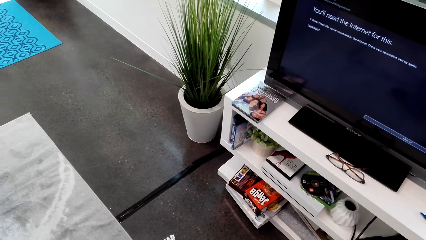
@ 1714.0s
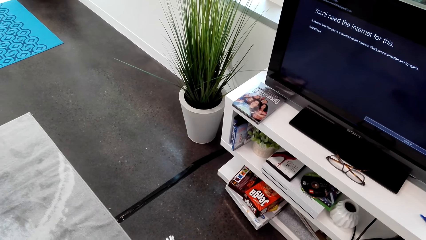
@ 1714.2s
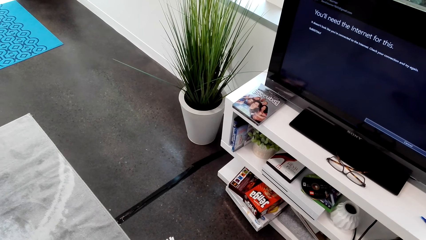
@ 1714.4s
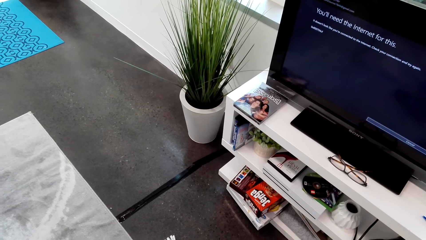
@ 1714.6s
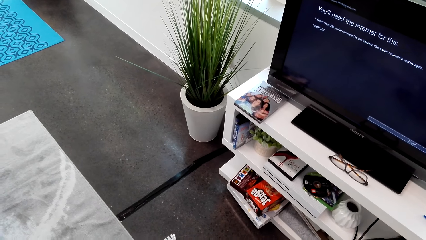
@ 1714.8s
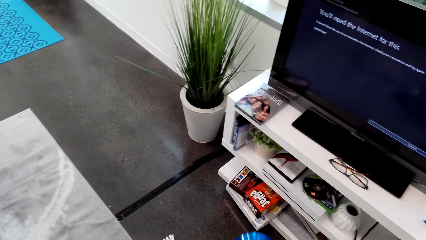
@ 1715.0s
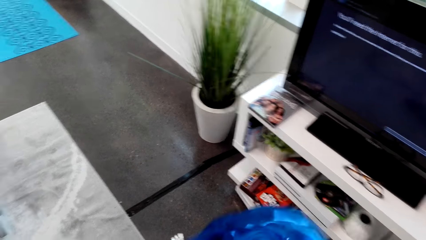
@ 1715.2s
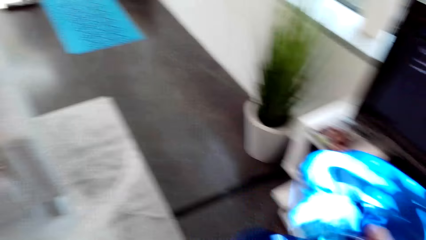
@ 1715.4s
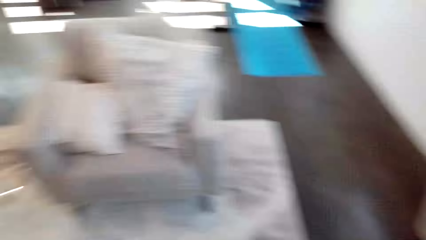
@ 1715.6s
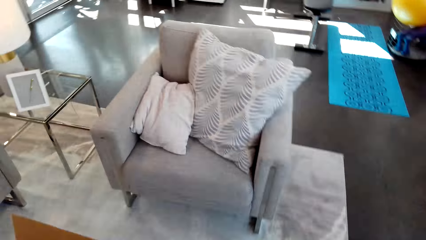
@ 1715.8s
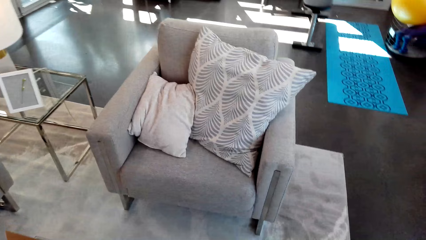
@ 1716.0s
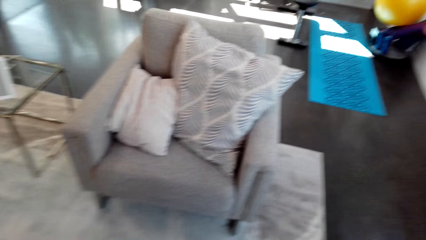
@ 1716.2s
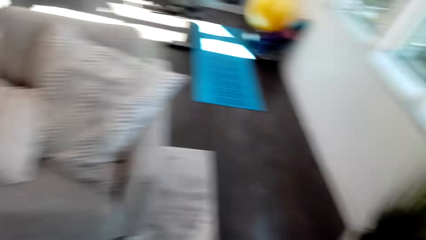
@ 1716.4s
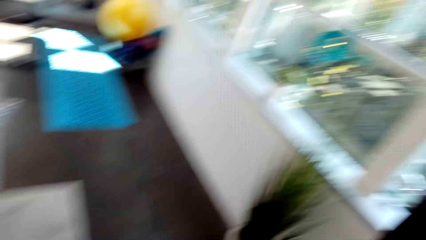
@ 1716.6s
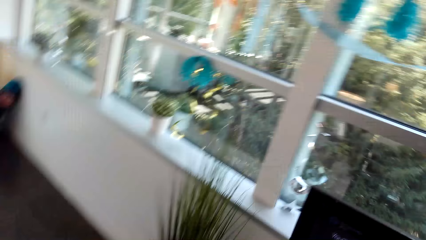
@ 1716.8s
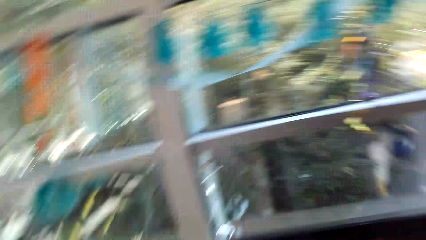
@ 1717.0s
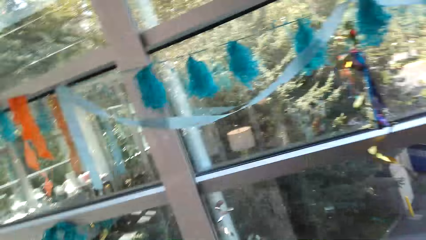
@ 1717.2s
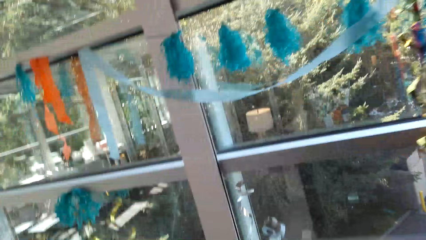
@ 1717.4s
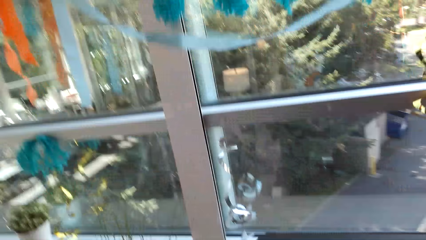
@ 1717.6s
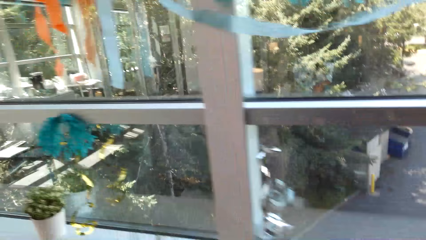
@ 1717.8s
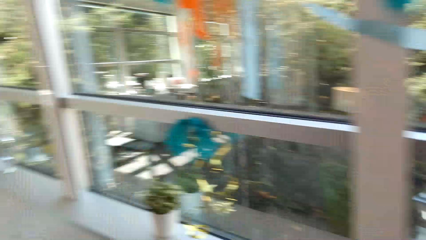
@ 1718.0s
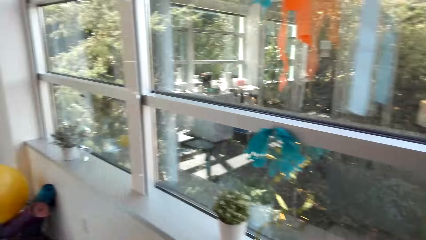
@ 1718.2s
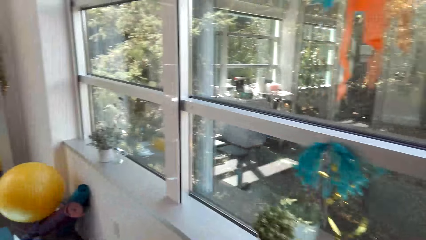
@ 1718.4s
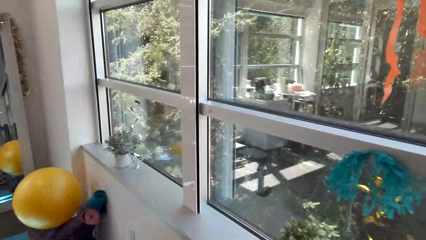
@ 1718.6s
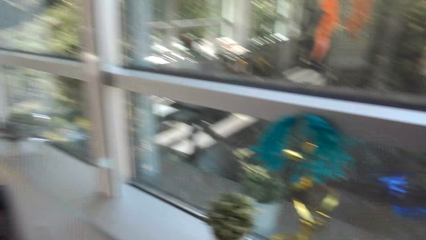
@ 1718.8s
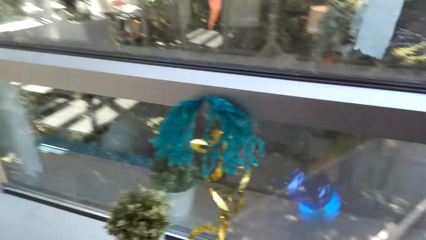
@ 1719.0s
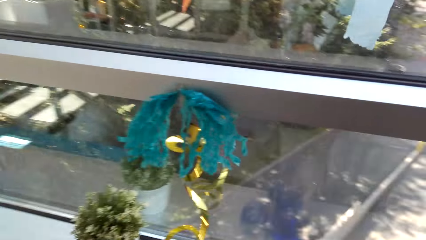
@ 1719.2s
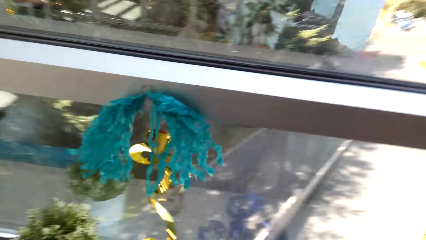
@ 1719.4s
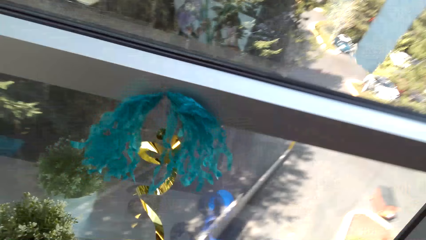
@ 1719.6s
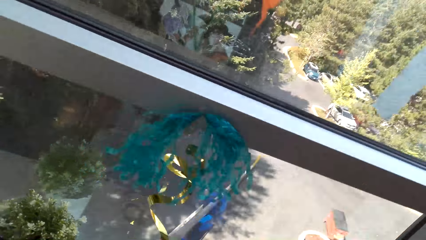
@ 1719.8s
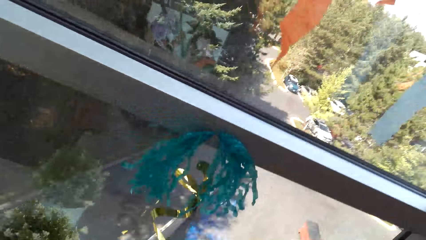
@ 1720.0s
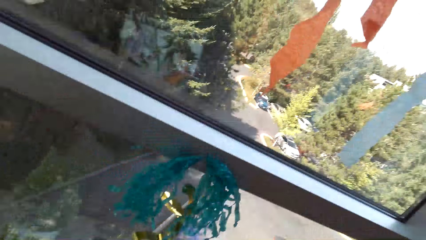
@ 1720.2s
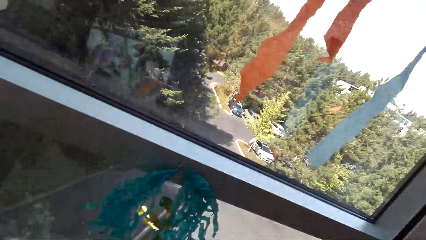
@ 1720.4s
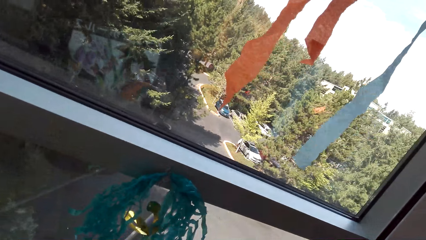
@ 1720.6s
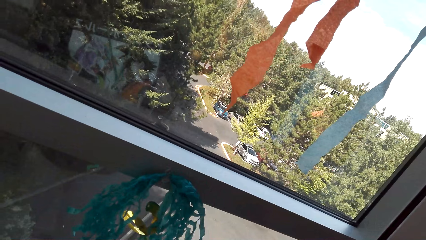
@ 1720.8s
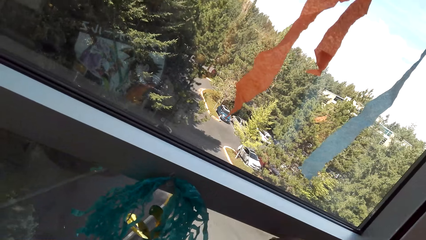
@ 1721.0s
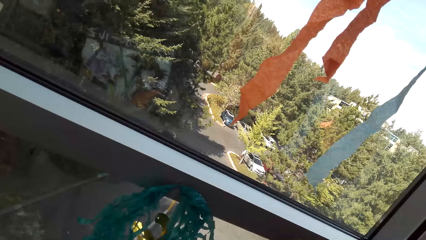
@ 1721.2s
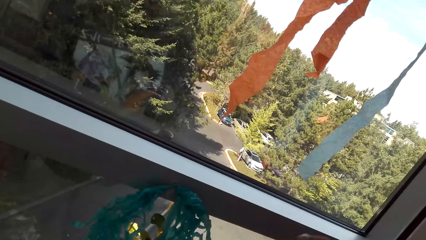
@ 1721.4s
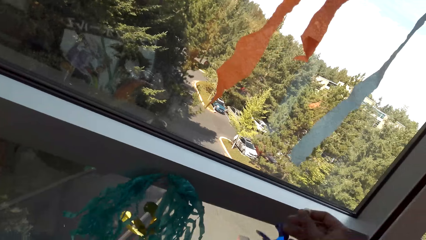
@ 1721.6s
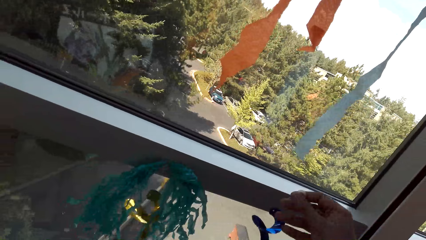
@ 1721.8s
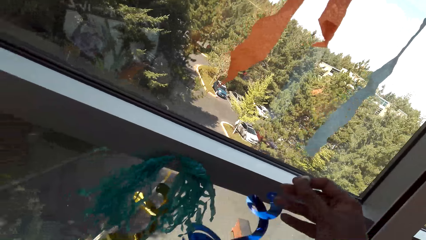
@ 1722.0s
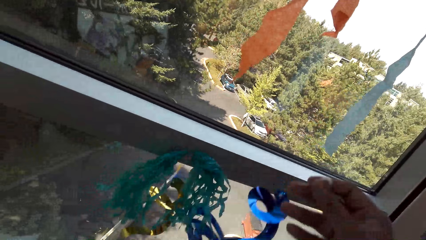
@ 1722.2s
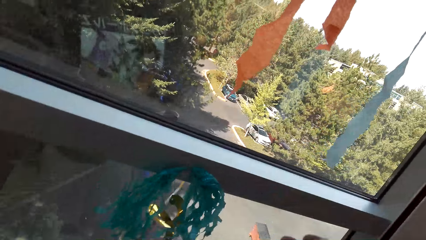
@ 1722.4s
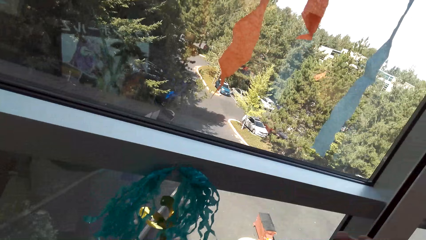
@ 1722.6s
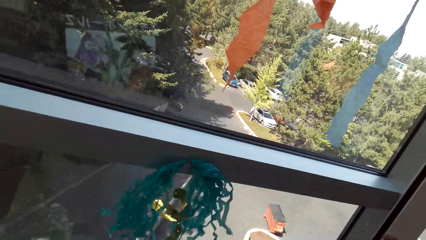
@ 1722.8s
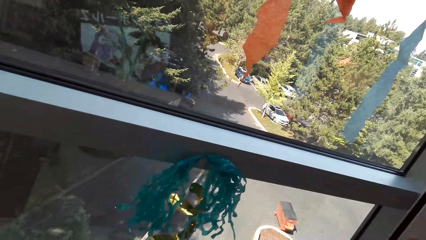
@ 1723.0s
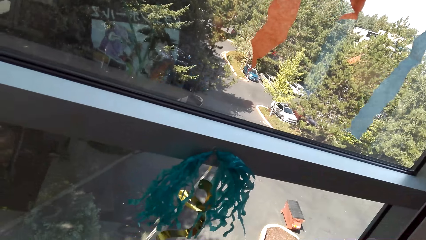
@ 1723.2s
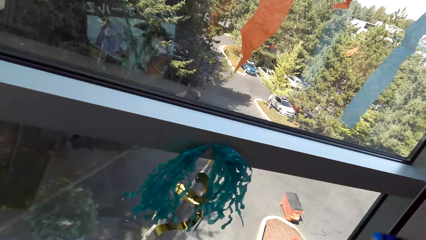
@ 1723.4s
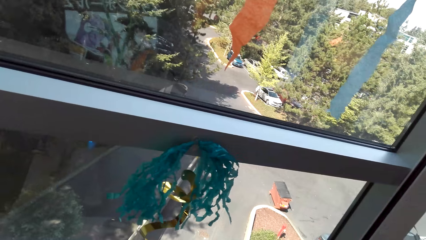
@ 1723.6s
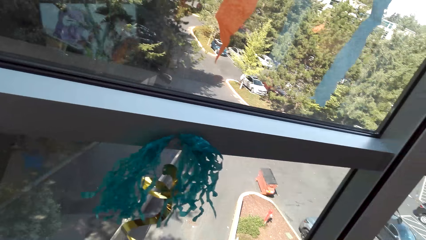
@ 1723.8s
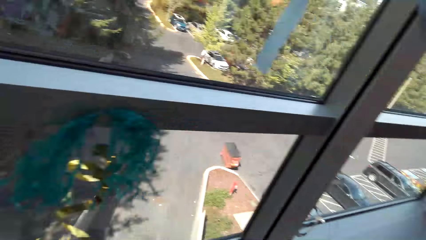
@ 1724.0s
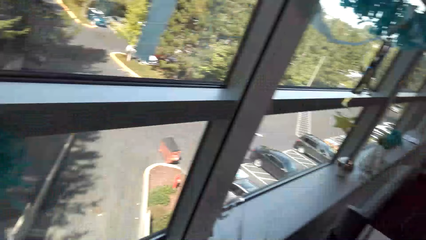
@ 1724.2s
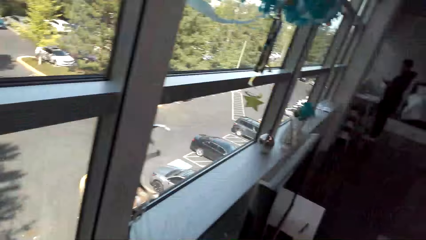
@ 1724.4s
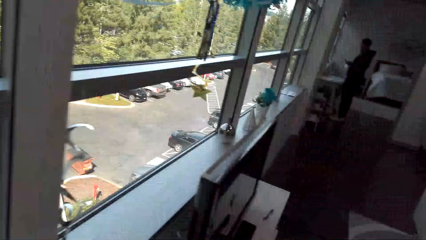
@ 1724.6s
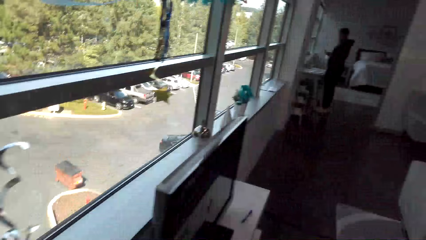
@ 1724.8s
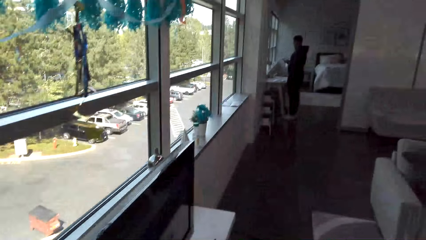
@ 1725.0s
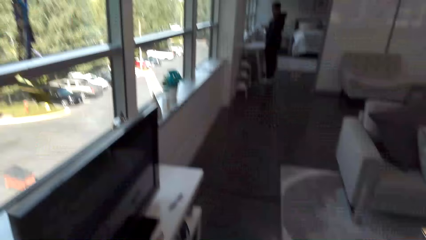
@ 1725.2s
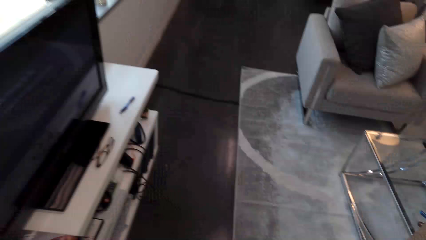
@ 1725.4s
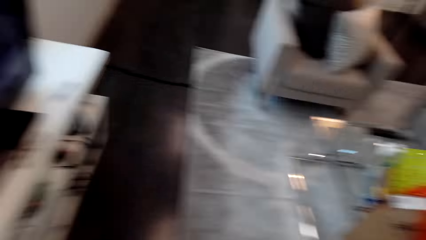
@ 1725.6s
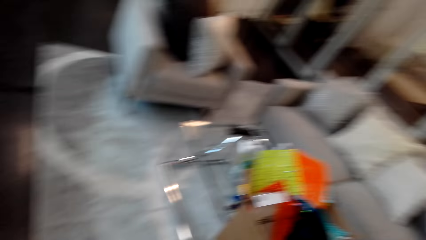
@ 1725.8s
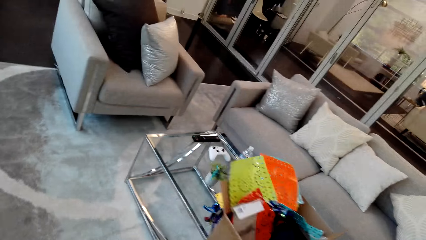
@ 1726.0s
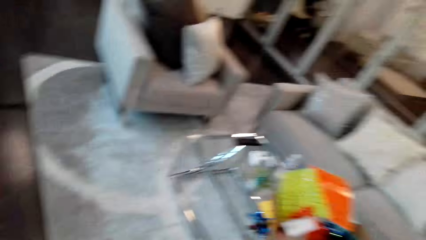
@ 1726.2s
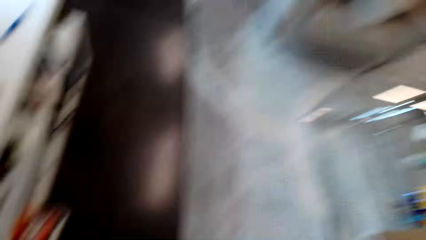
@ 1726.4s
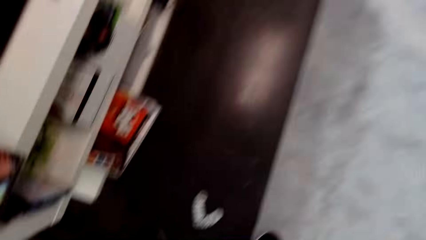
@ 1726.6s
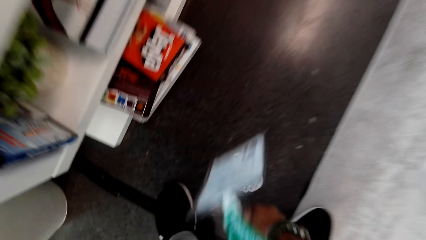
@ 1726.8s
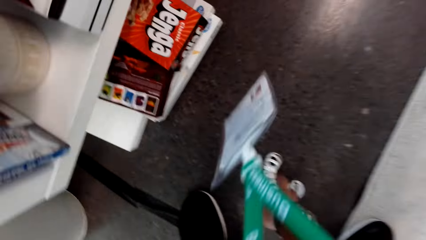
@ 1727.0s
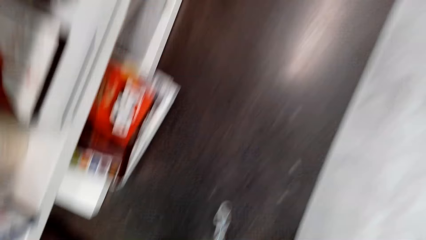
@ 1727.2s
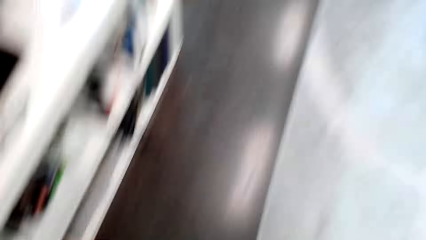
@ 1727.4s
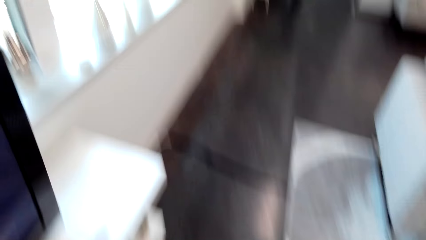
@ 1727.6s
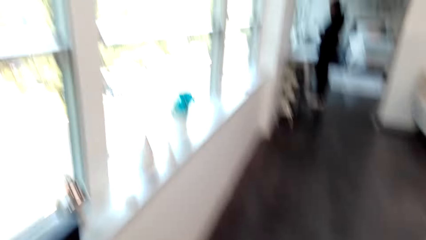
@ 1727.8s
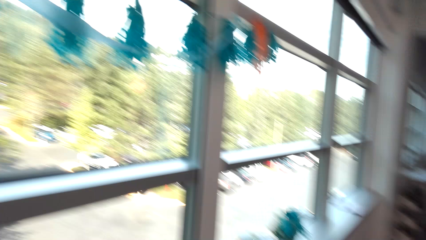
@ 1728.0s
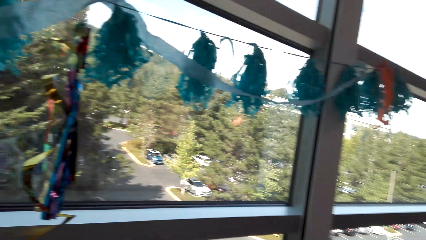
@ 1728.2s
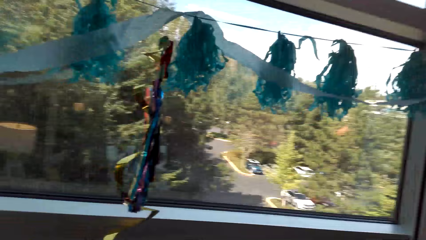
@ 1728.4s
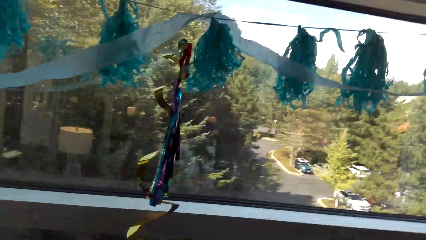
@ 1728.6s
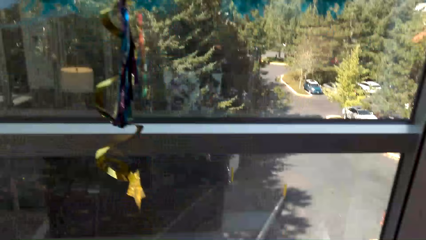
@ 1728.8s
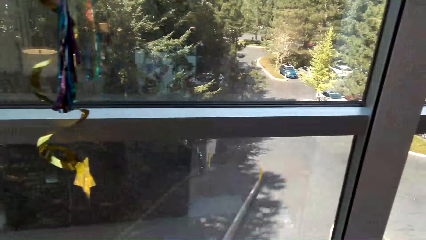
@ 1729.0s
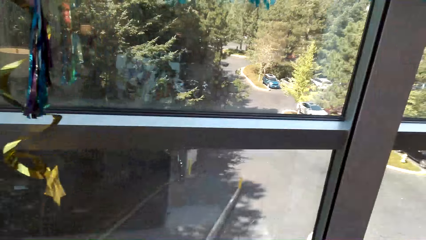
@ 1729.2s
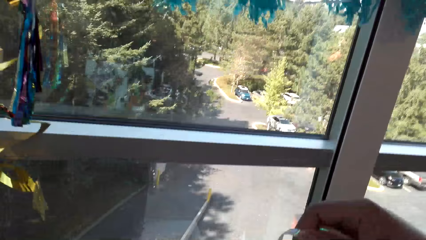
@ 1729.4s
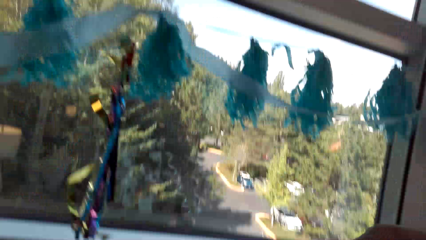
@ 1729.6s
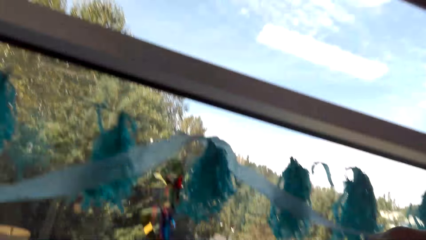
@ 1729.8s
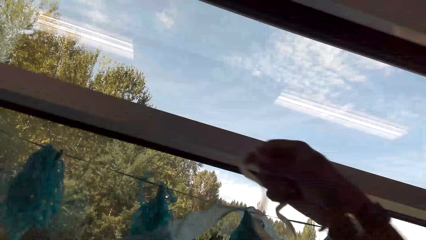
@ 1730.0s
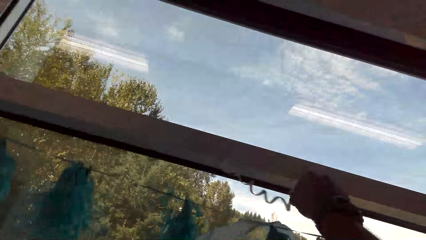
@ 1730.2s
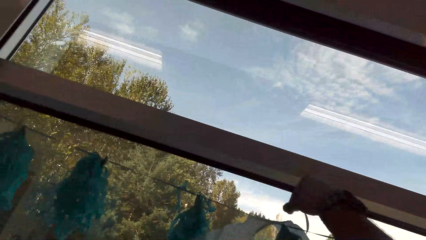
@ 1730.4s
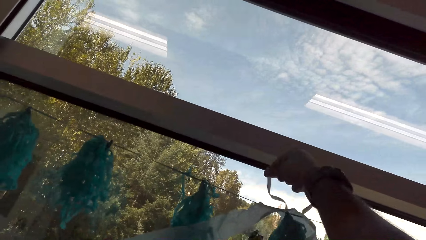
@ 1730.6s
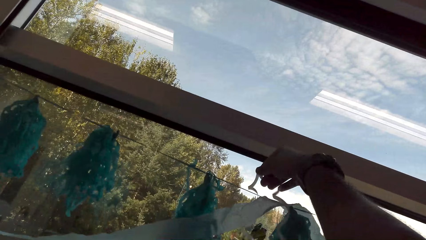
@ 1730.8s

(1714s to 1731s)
The camera wearer opens the decoration paper. They hang the tinsel. They sweep the floor.
